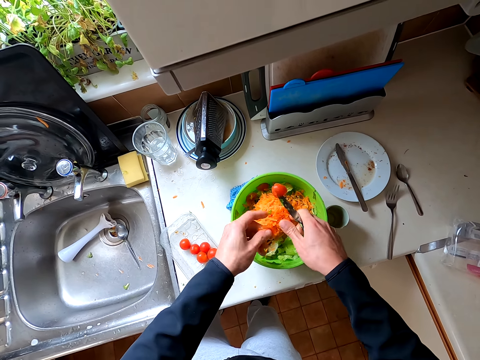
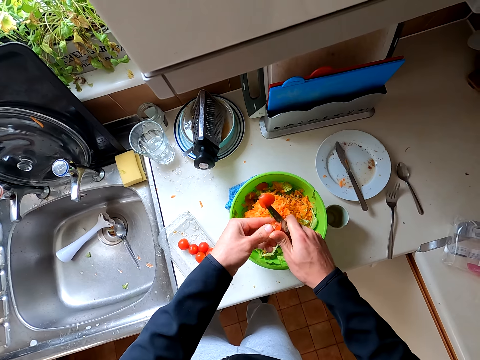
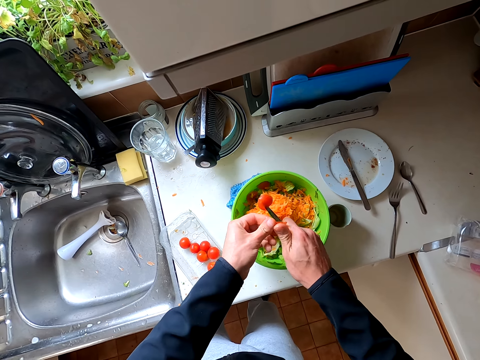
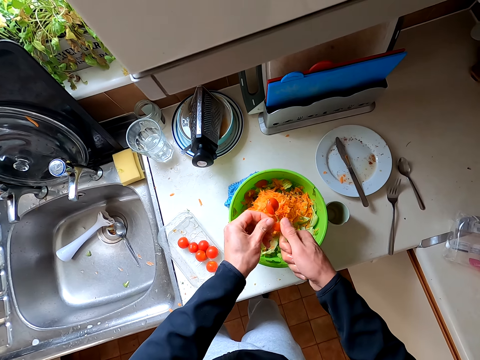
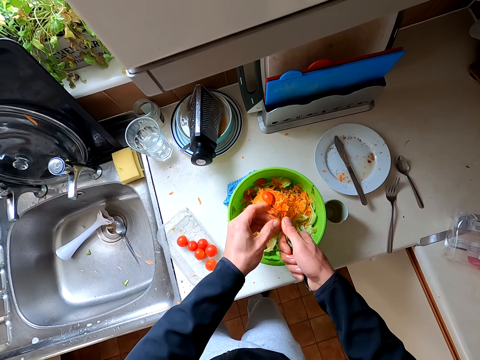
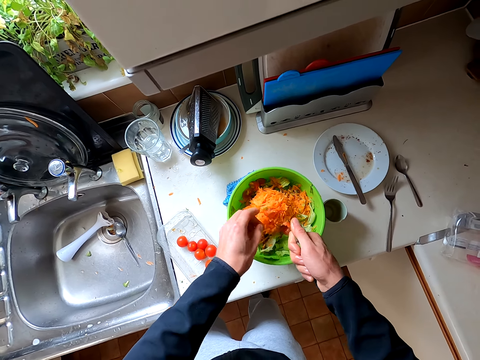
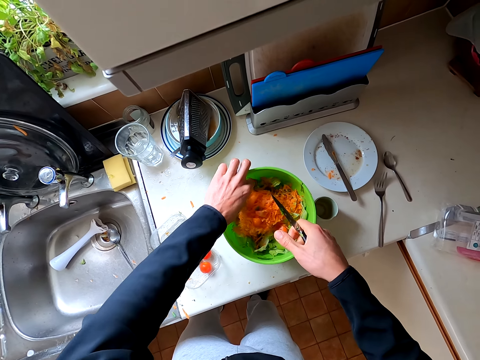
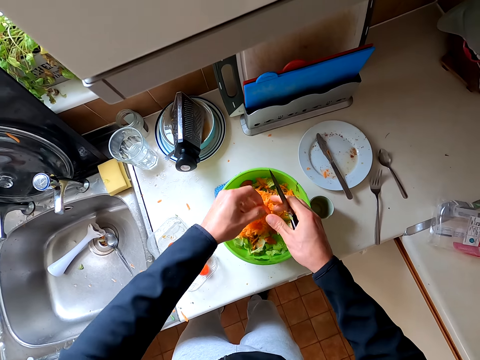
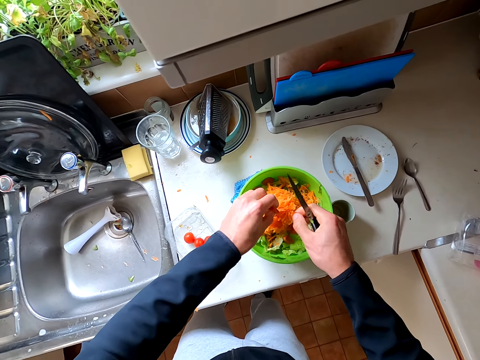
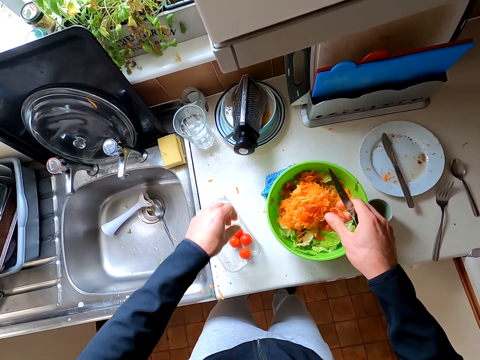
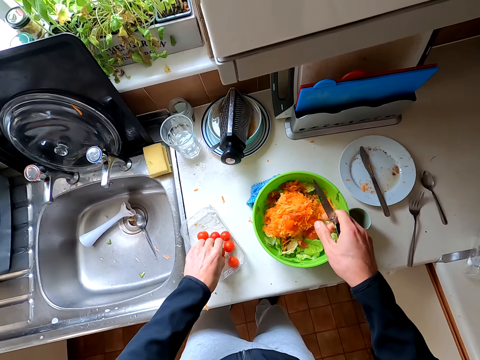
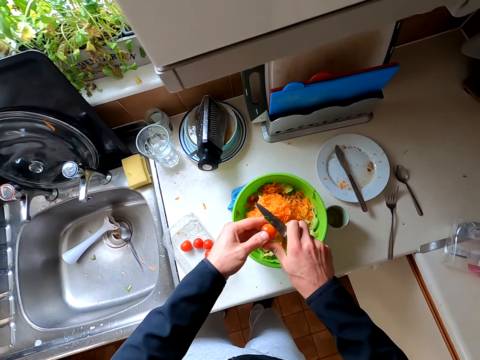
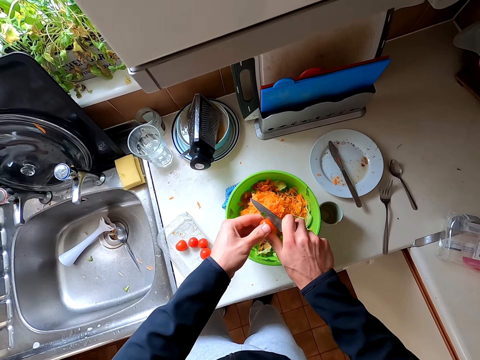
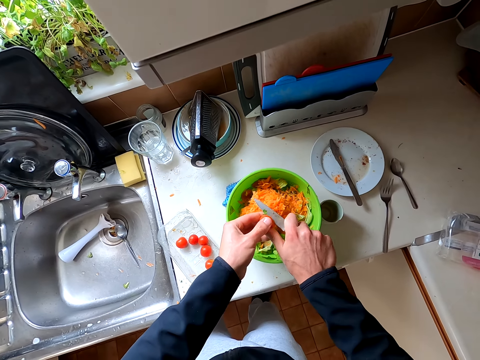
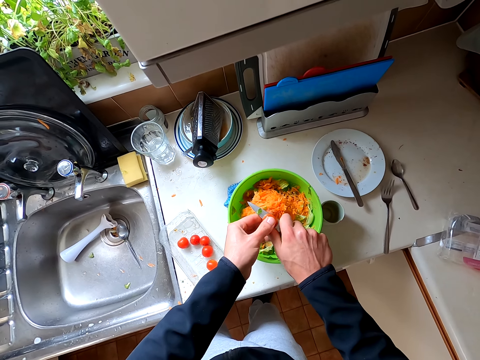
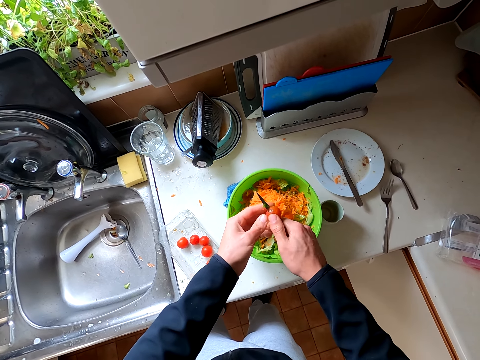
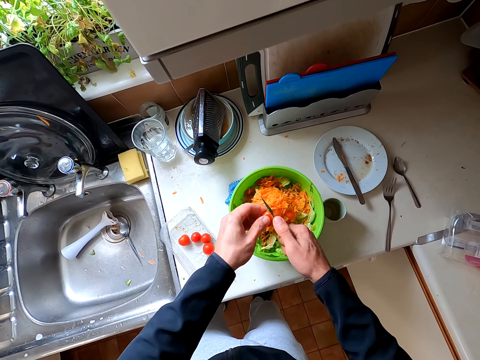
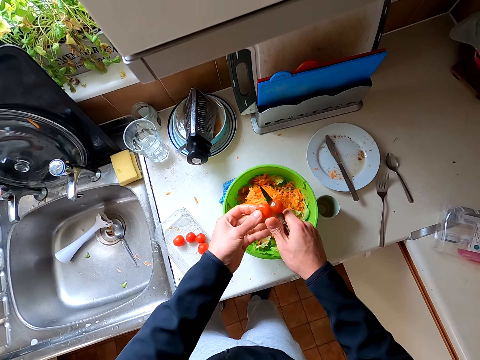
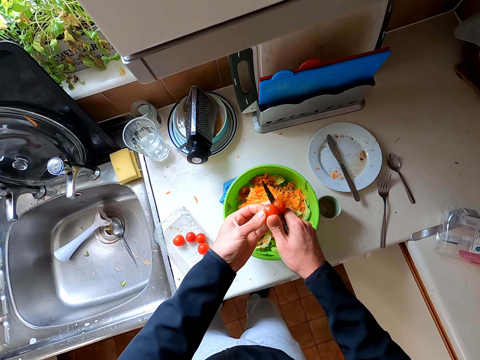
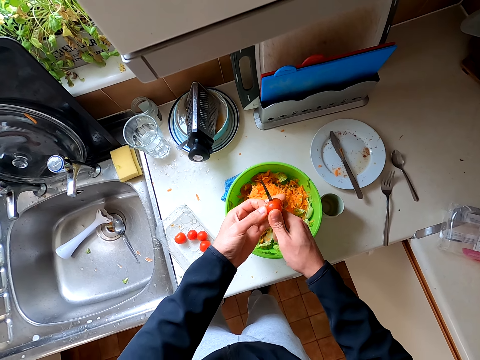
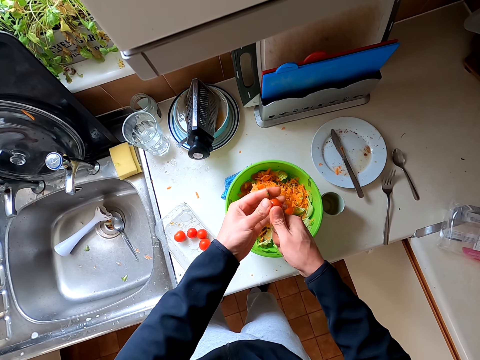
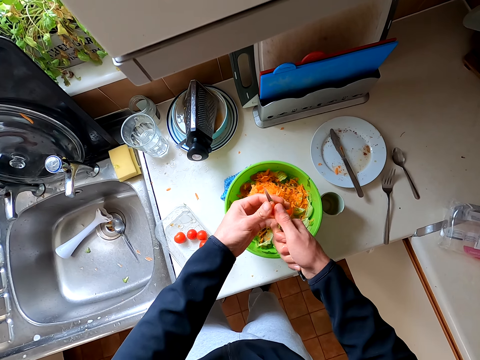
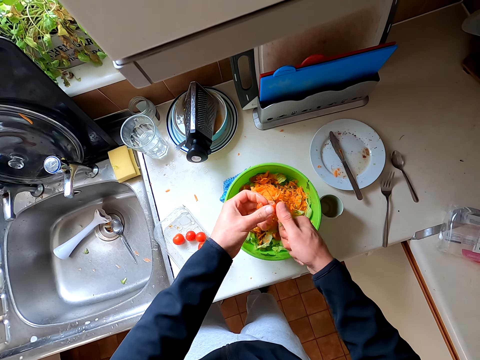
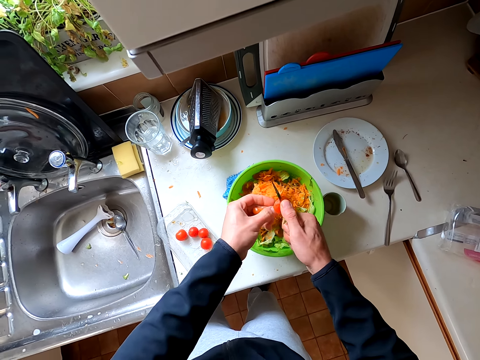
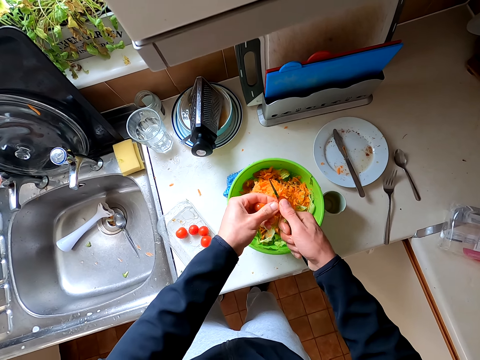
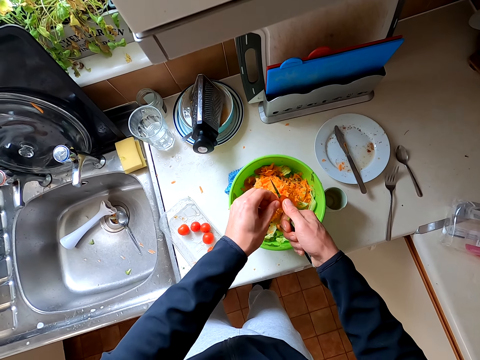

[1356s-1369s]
The camera wearer picks up the tomato and cuts the tomato.

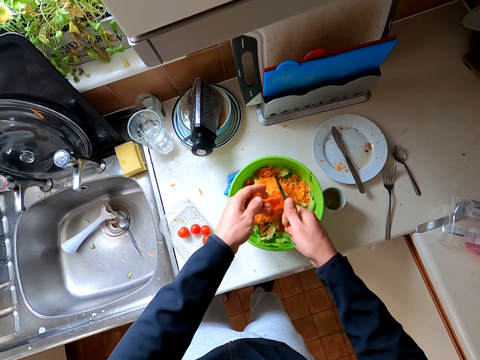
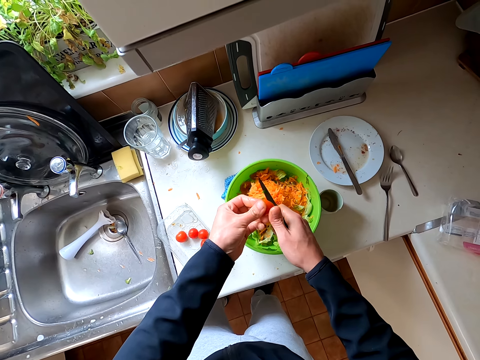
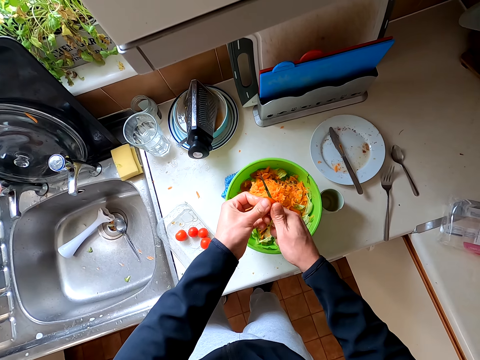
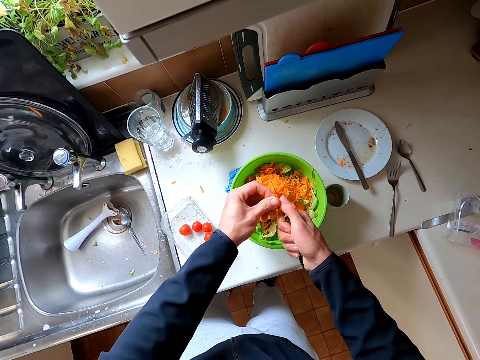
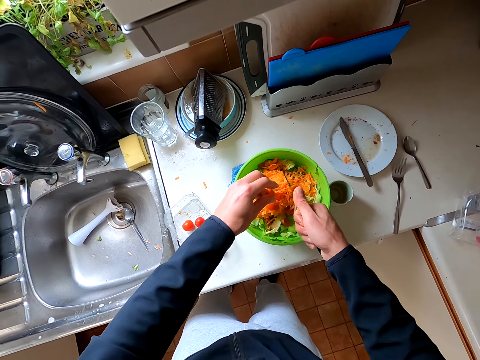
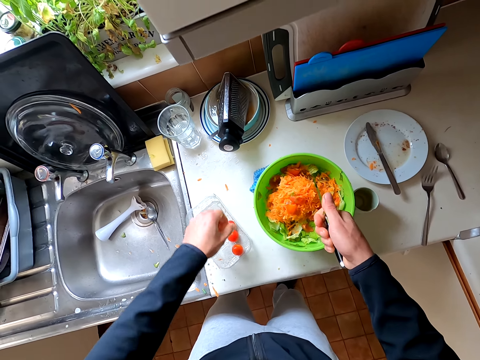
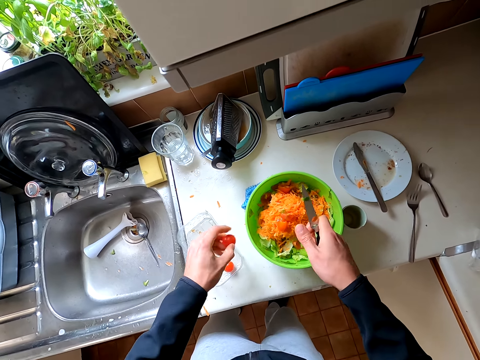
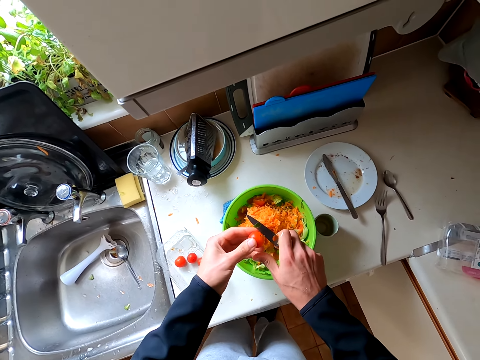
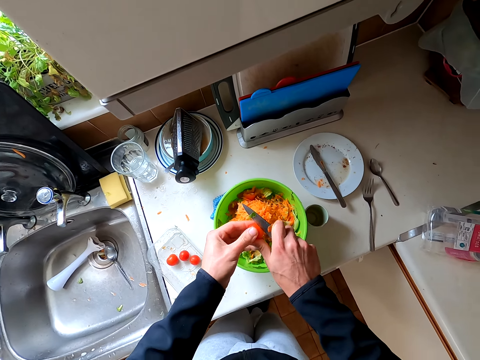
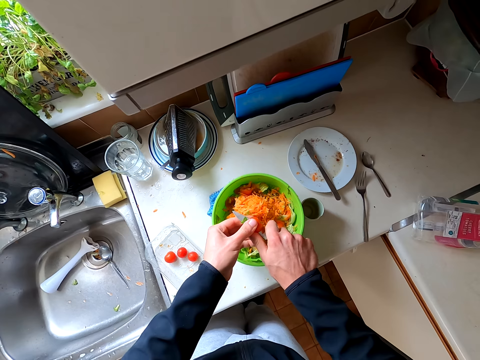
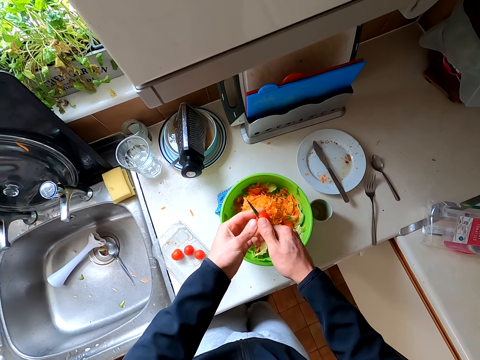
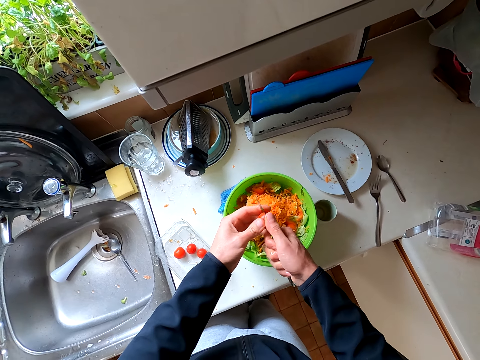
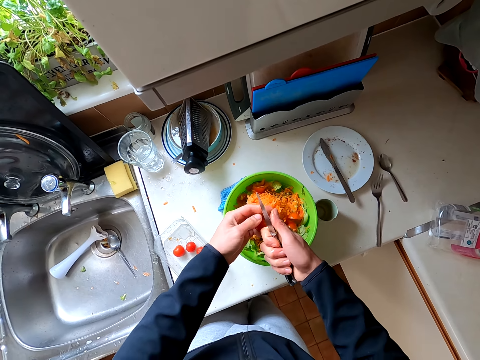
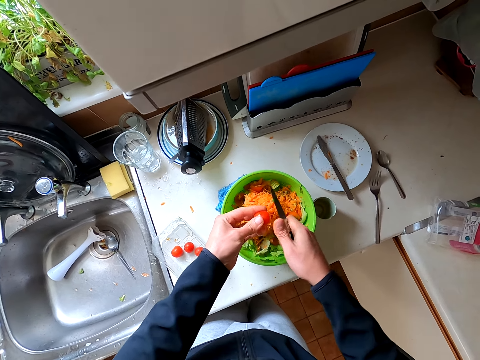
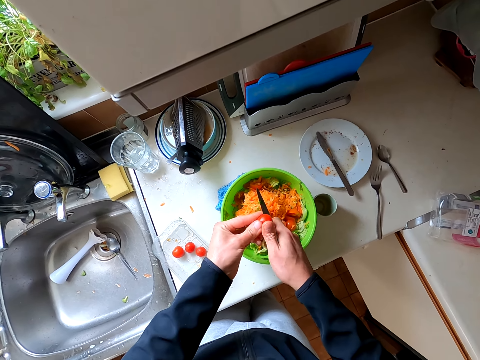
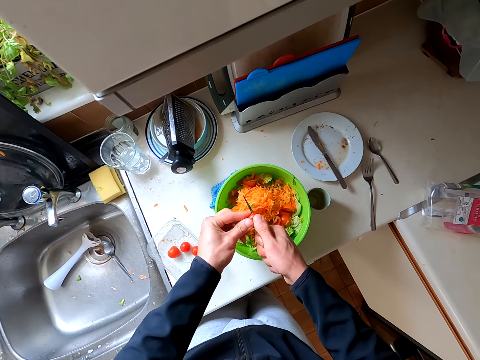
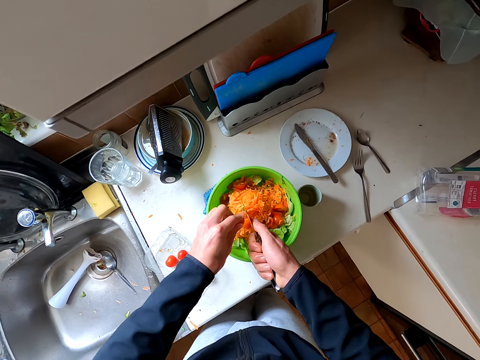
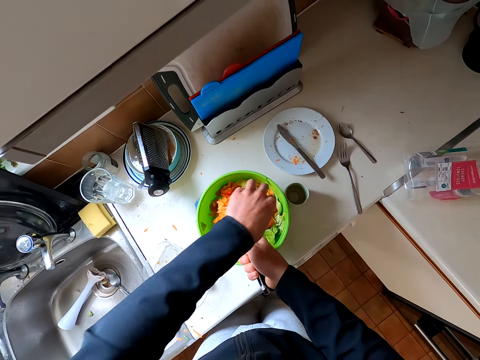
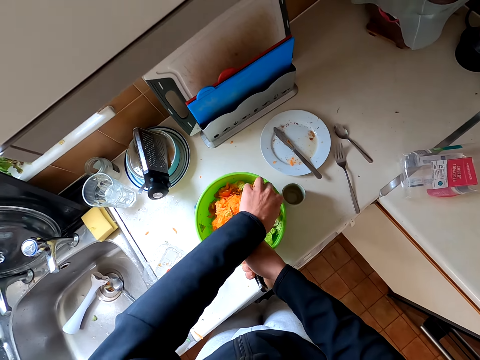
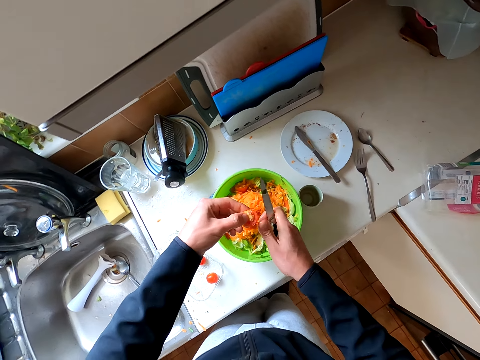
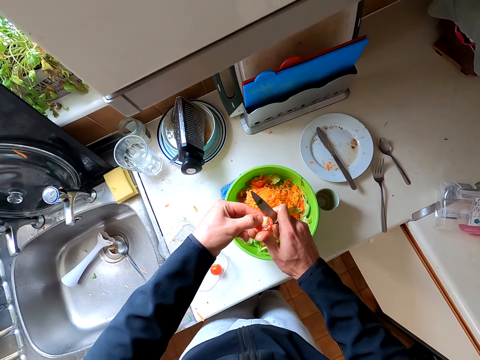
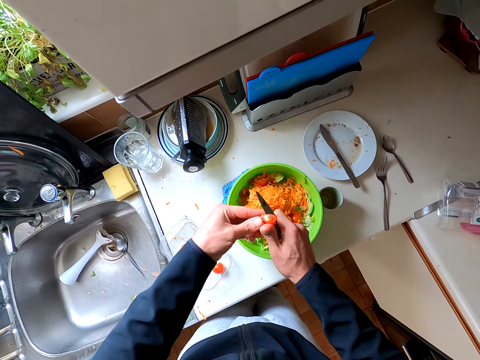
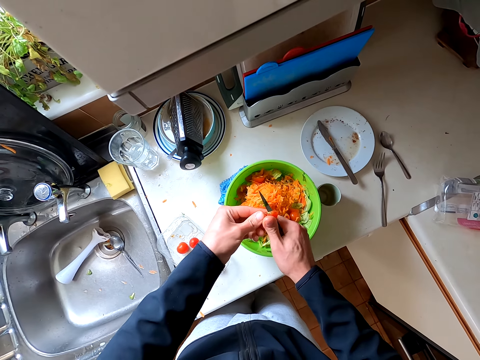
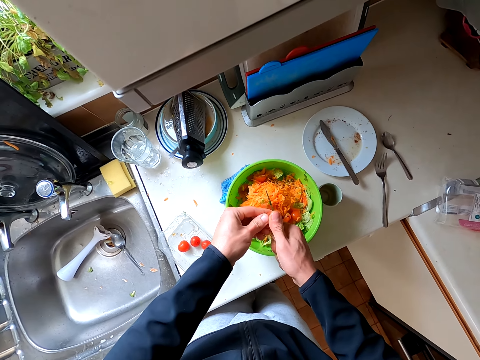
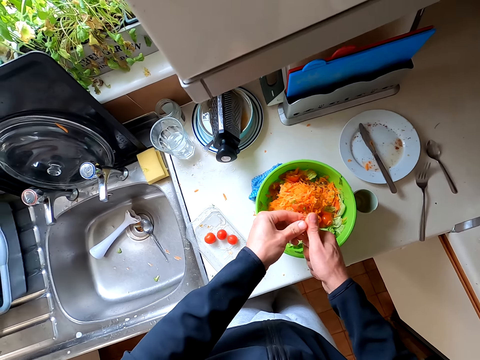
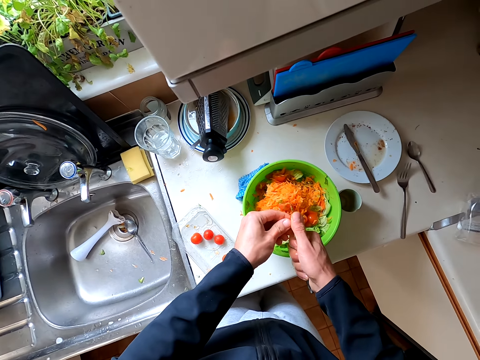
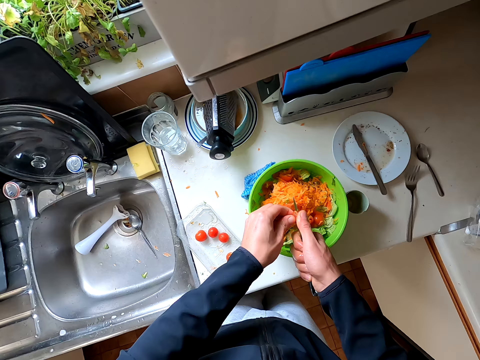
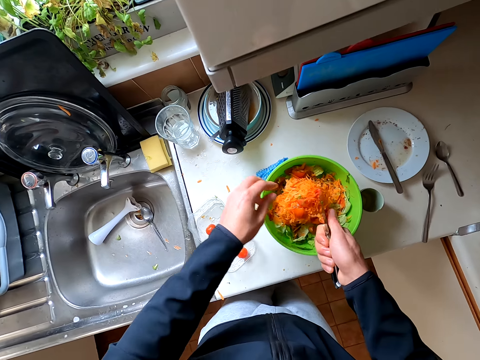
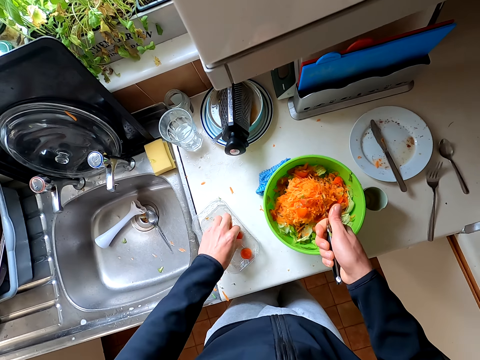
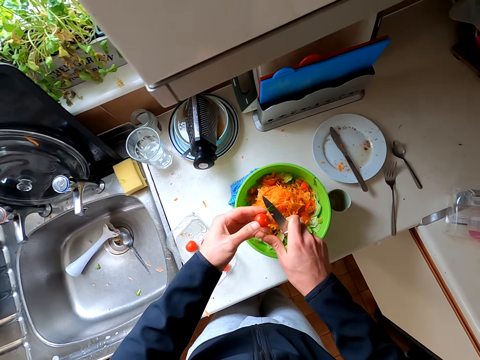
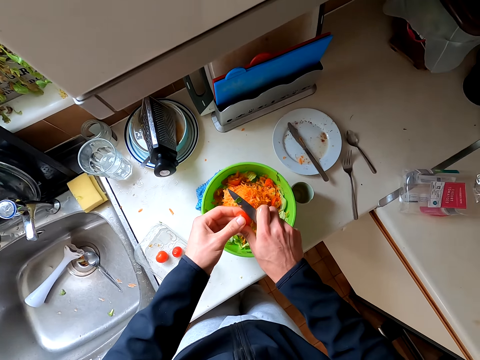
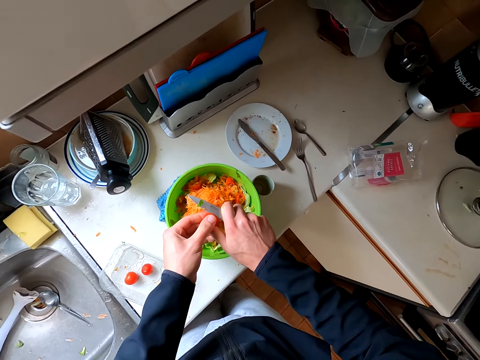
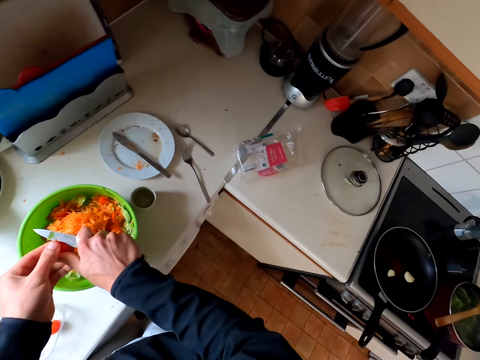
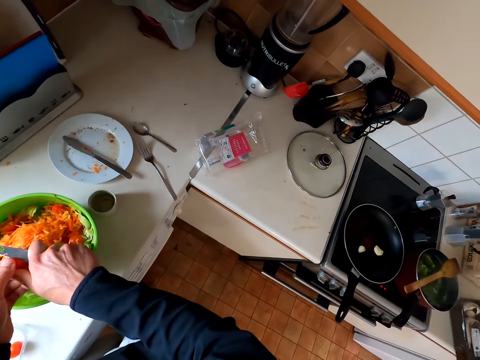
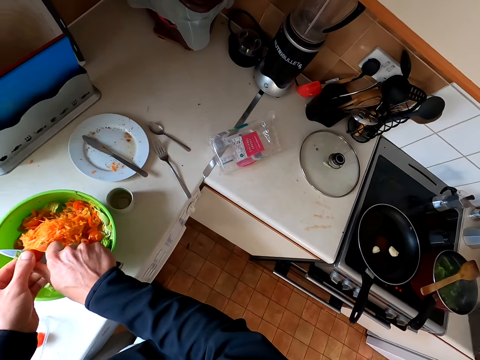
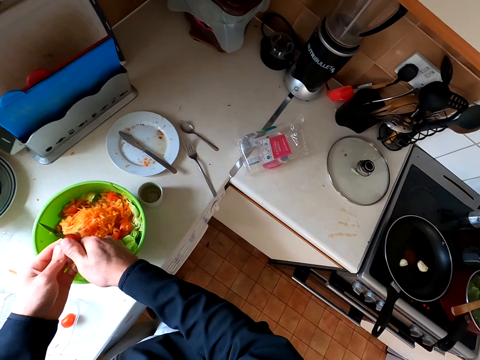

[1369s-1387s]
The camera wearer picks the tomato and cuts the tomato. They pick the piece of tomato and cut the tomato. They pick the tomato and cut the tomato.
